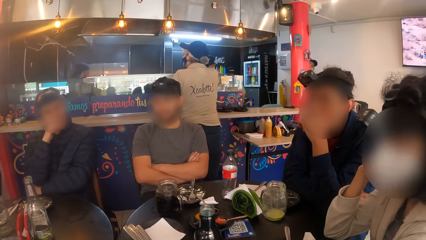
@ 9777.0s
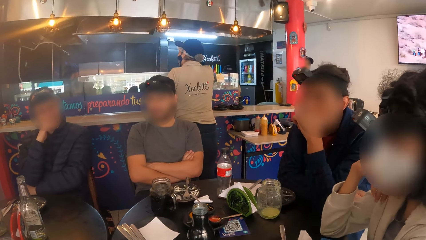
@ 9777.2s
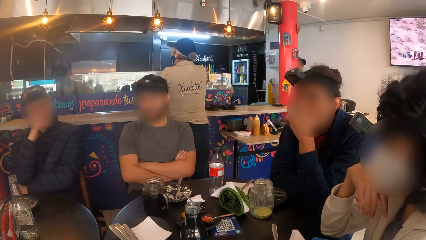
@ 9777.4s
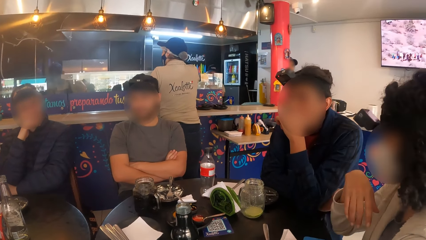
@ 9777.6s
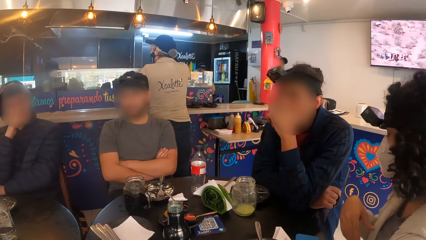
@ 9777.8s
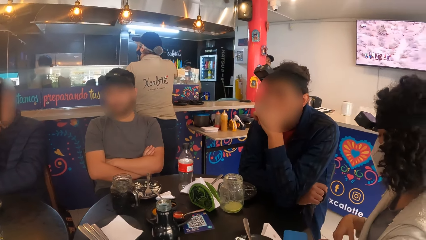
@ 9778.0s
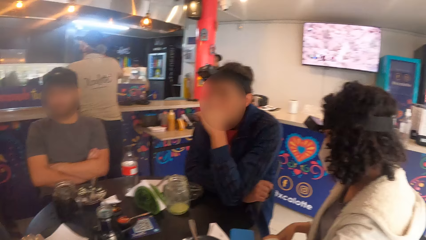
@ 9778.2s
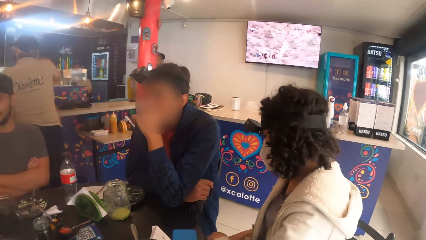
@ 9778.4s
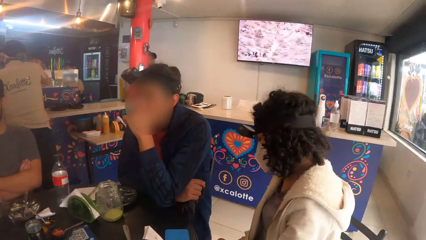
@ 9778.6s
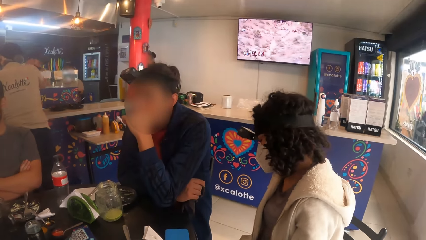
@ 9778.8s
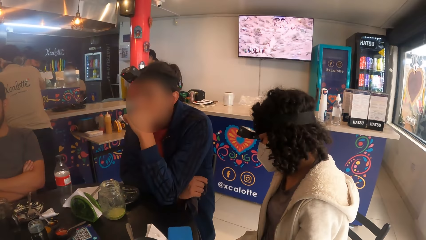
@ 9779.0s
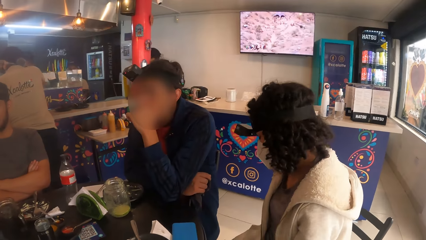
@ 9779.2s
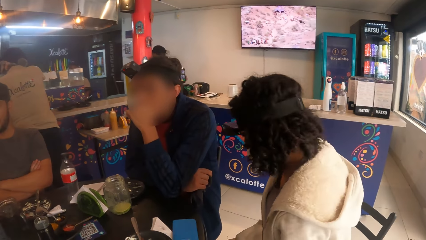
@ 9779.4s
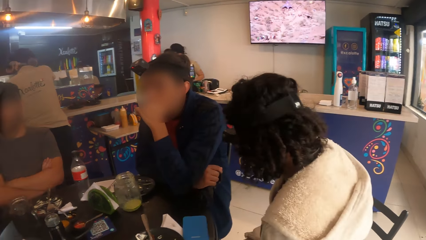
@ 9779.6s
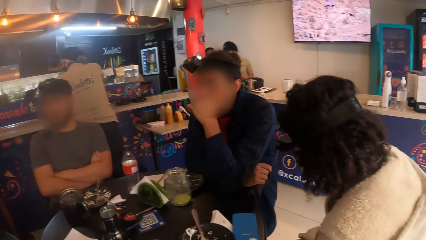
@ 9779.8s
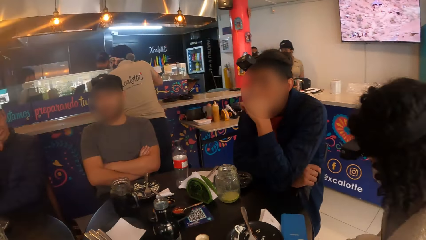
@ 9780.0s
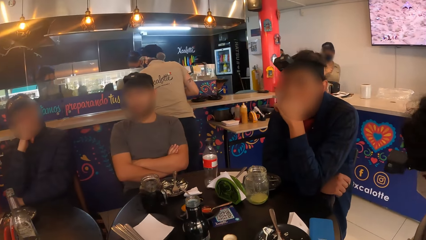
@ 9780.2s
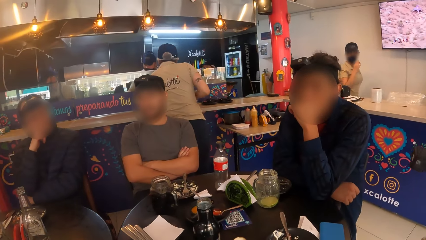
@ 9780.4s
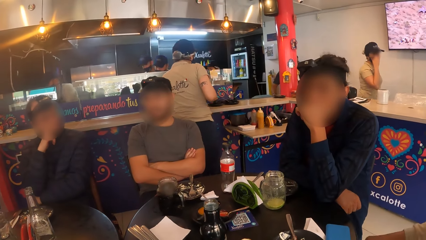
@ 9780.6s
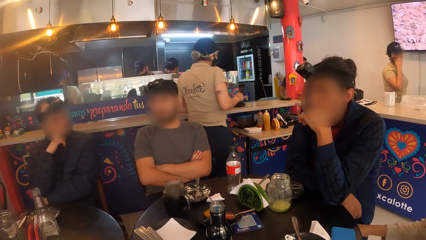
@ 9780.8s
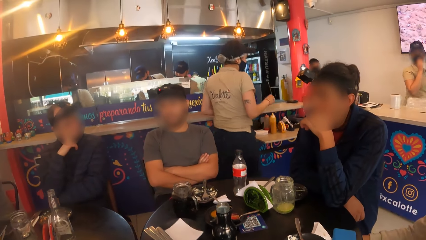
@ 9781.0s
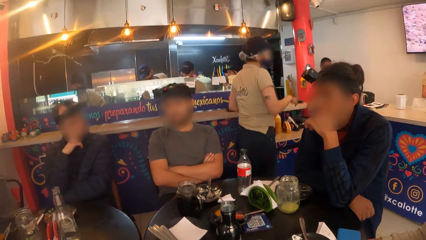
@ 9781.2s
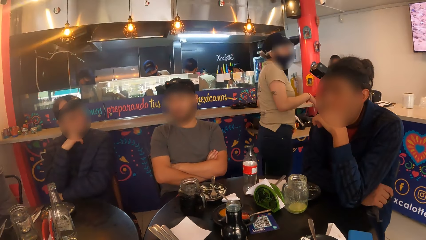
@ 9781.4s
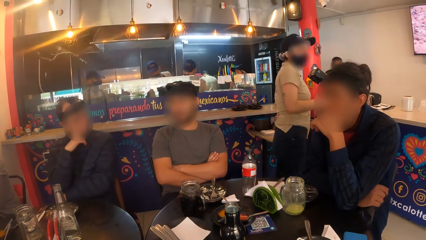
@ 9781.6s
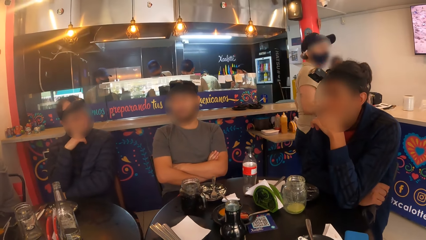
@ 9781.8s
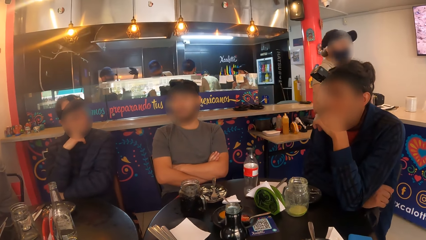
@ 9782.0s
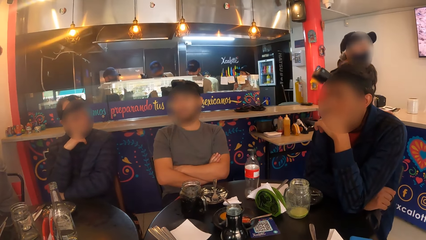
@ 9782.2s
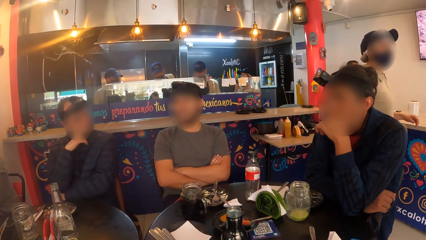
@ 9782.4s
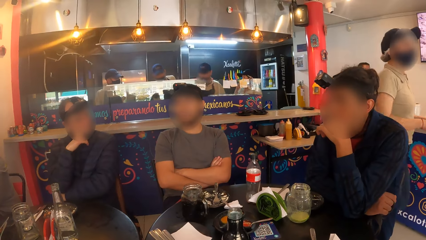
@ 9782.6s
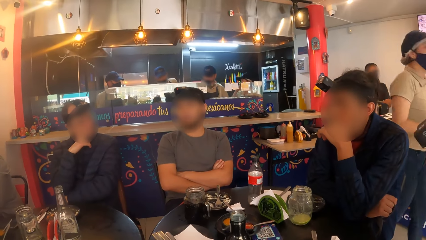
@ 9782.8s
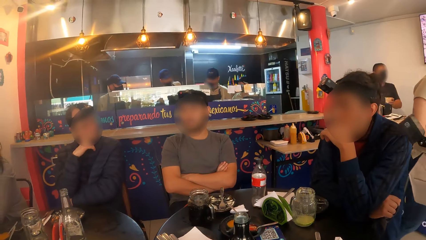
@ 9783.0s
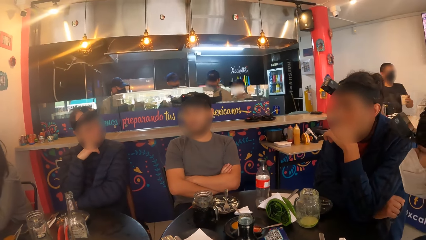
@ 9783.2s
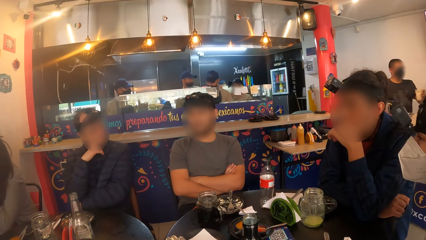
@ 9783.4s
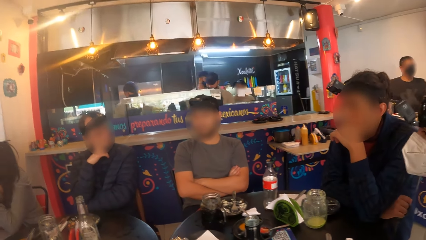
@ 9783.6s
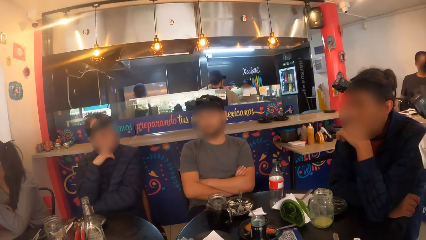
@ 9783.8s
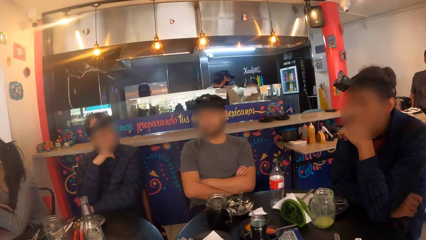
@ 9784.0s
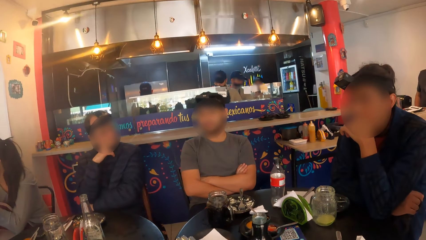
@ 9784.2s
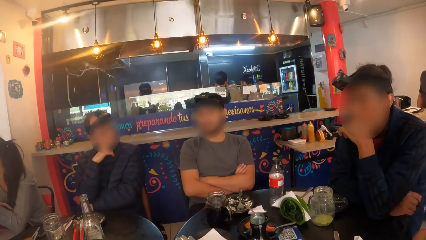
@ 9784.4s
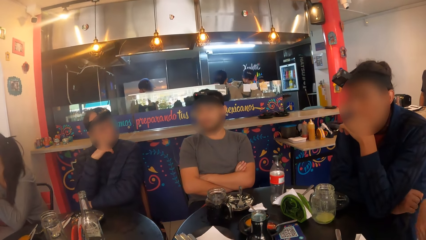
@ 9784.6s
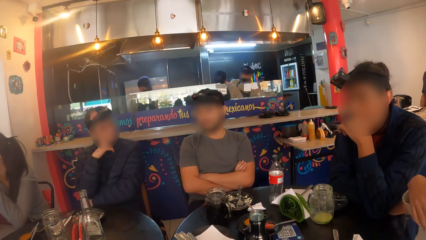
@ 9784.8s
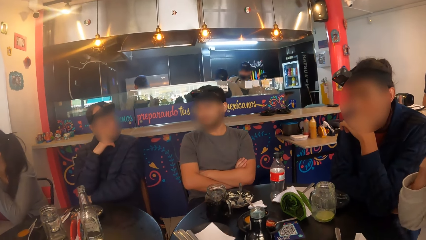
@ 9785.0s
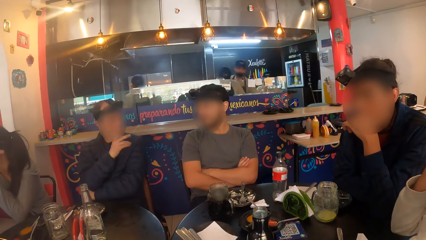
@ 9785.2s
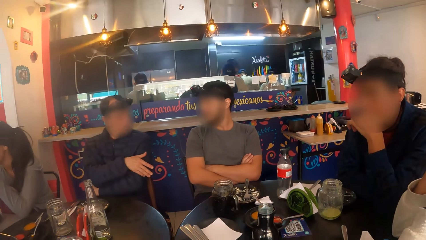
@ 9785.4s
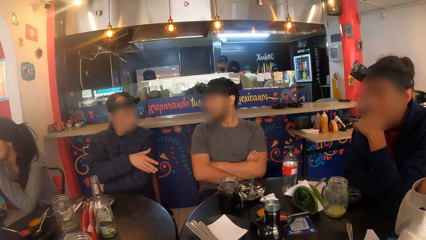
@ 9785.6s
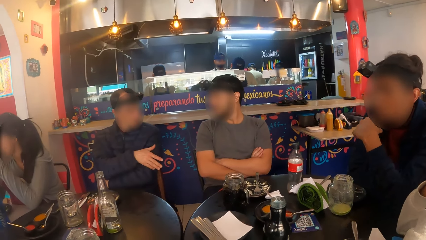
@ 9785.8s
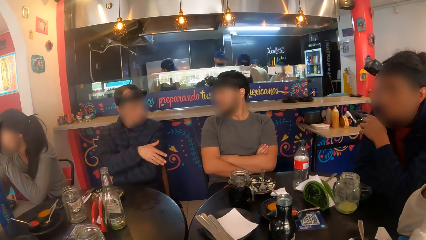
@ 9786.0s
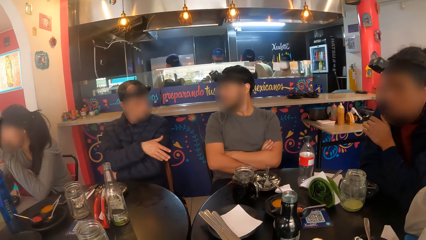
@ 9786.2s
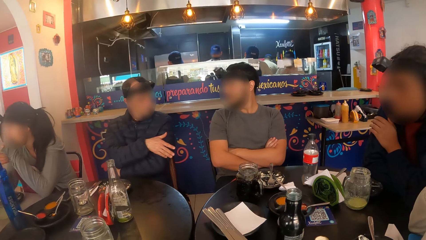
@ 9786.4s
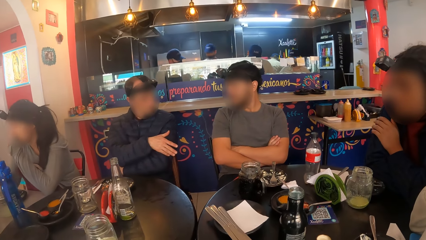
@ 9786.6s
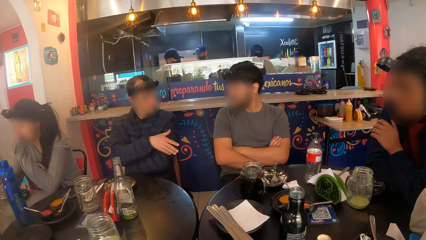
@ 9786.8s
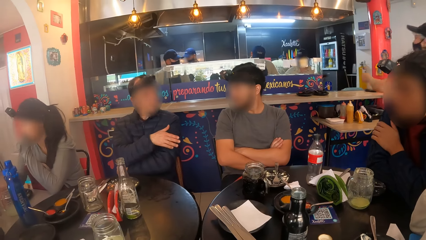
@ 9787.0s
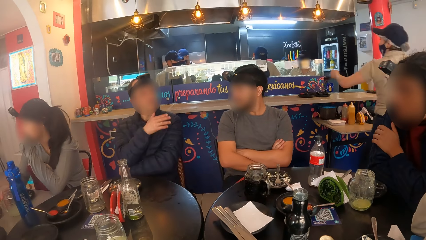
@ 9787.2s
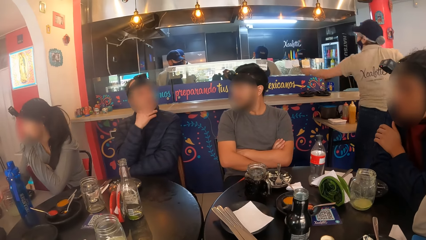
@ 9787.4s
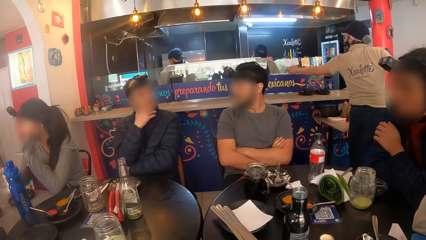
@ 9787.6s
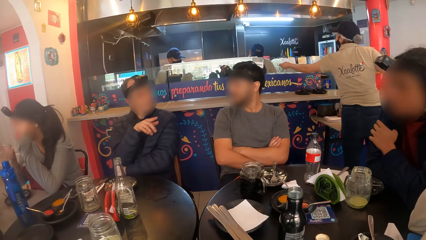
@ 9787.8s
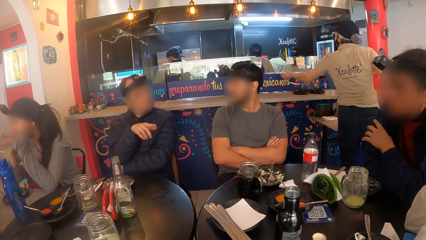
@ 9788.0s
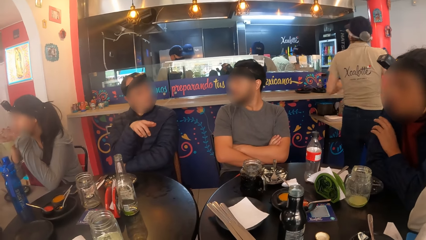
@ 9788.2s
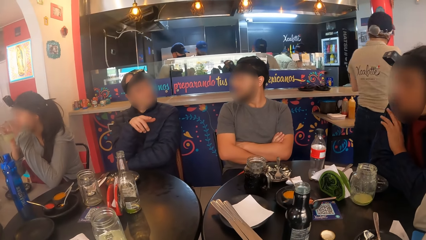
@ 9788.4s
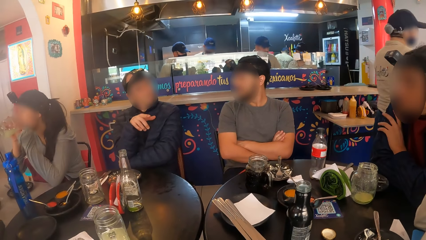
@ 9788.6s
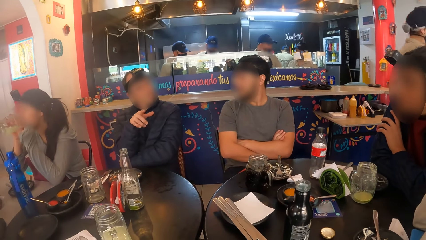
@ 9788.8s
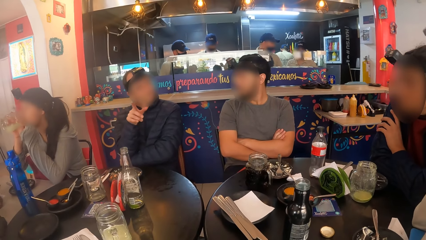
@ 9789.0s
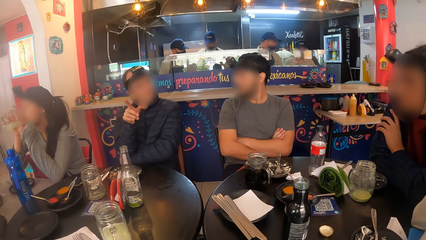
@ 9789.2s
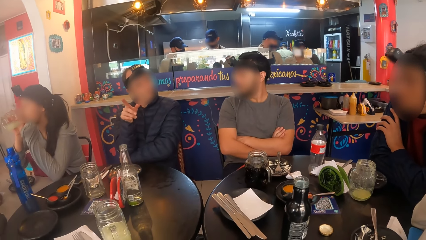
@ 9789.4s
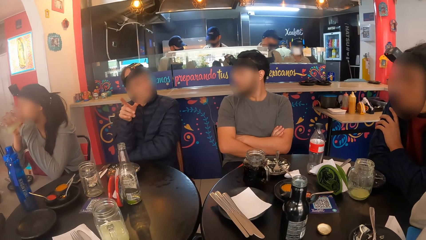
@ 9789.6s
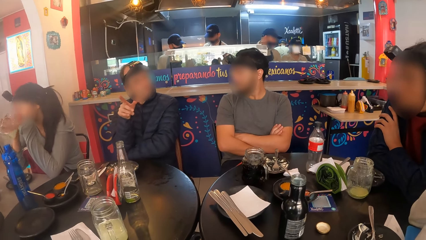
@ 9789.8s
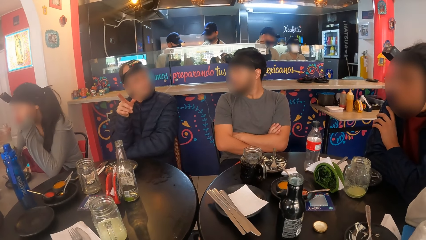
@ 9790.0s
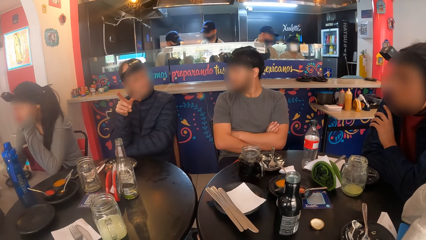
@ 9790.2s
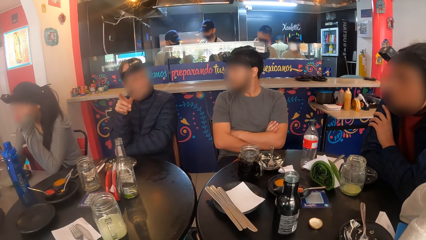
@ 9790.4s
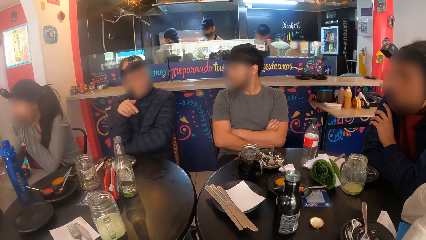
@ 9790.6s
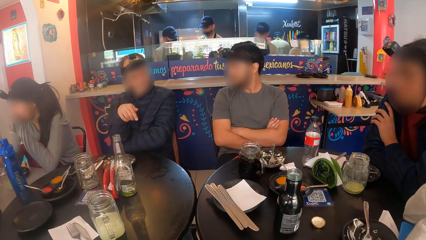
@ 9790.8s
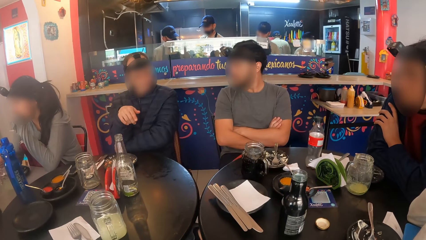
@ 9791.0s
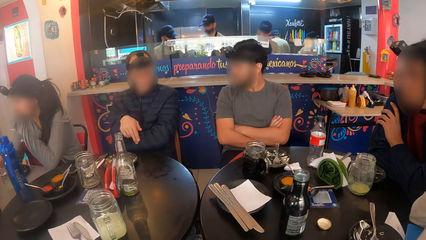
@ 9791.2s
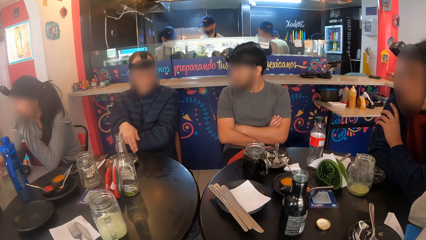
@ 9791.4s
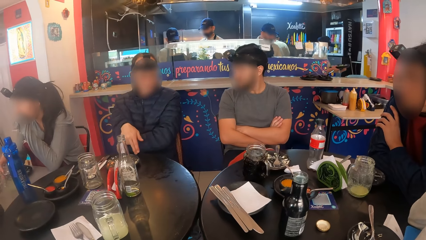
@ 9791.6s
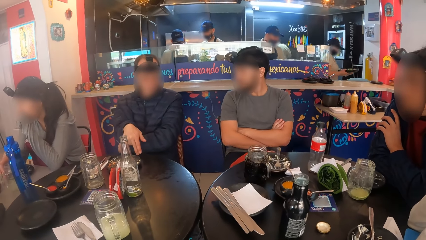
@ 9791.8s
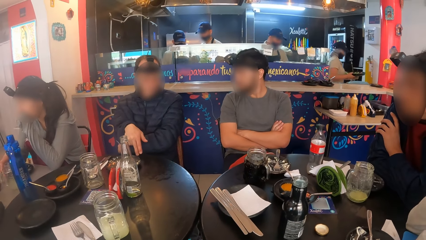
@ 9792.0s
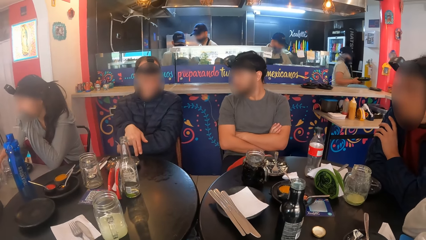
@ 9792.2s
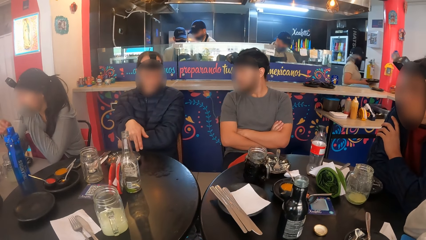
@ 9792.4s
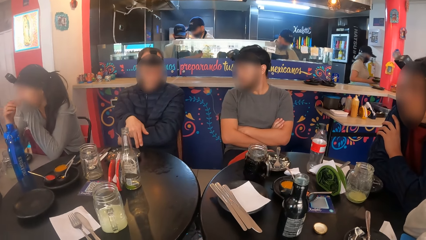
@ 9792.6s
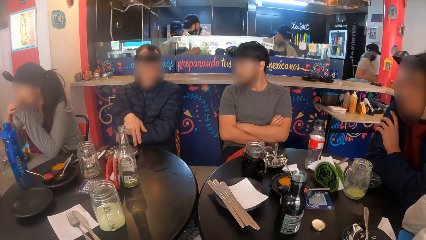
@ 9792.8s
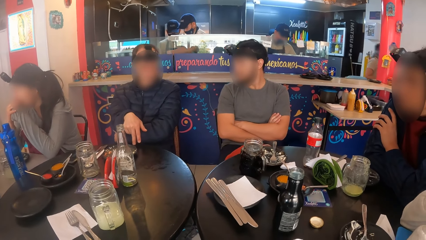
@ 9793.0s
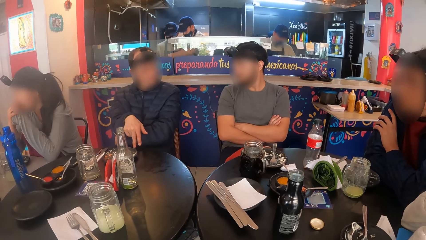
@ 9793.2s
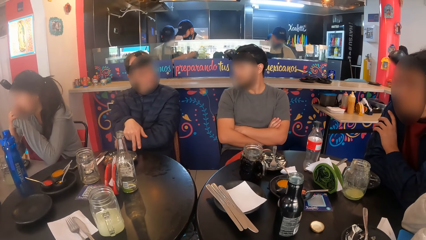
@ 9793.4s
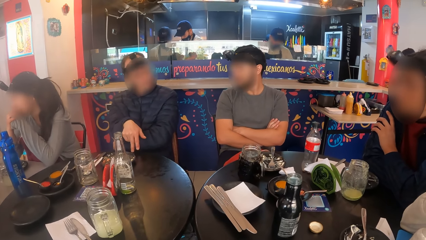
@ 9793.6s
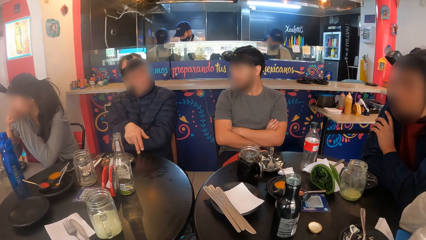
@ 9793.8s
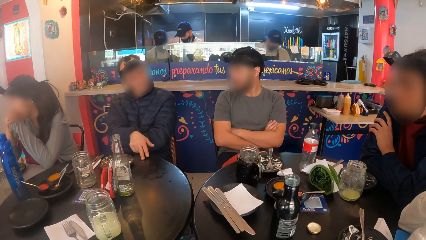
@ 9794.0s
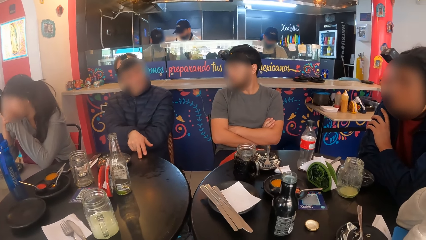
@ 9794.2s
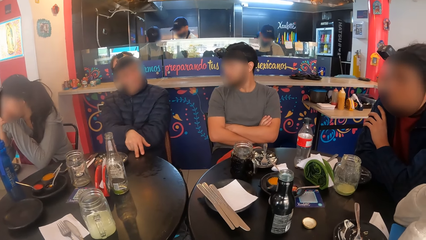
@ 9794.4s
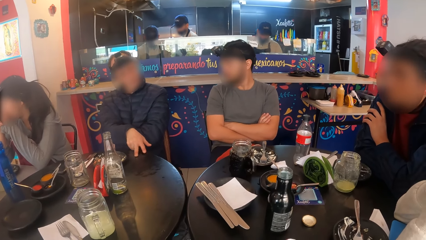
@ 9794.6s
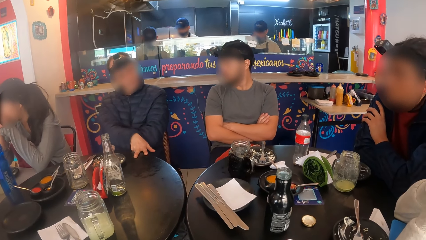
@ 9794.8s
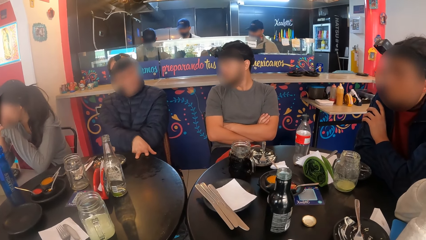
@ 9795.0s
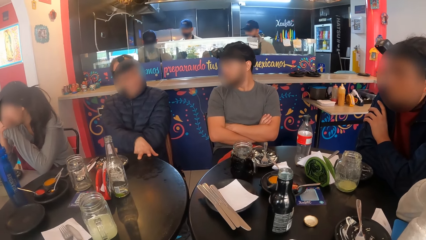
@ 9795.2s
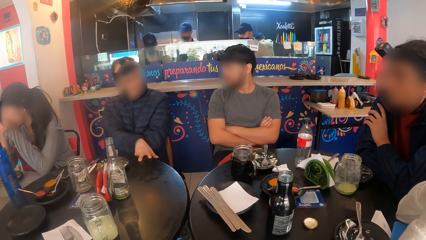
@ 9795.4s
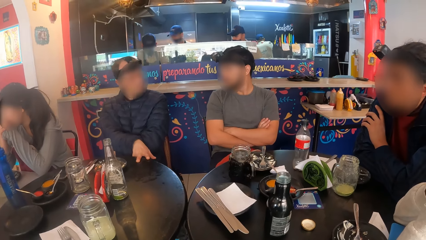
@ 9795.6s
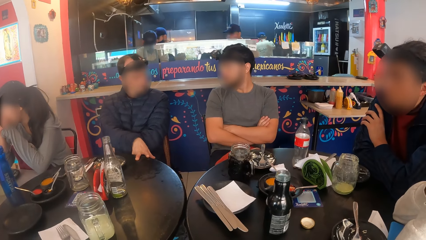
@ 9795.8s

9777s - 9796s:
A person looks at something. A man interacts with another man, a third man and a woman. Another woman picks up a glass of juice from a table with her right hand. Another person talks to four persons and the camera wearer. The other woman drinks juice from the glass and drops the glass in her right hand on the table. One more person talks to another person.
